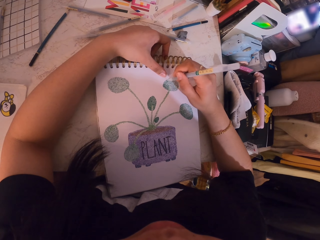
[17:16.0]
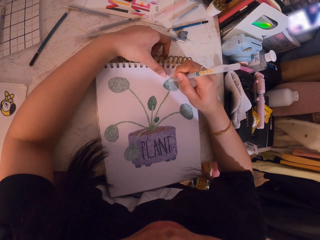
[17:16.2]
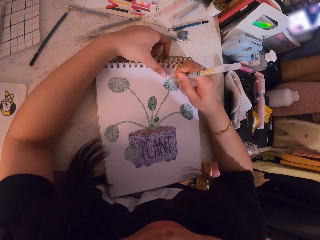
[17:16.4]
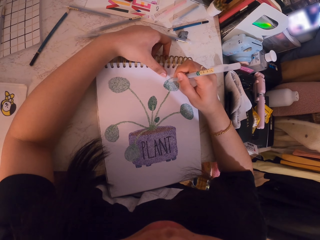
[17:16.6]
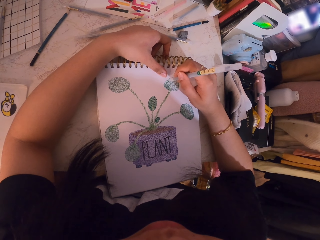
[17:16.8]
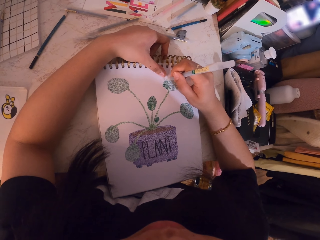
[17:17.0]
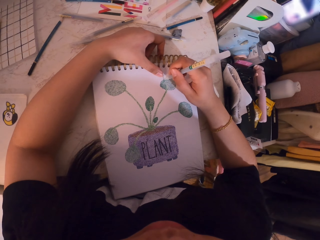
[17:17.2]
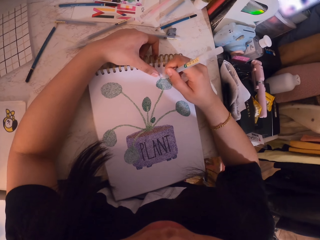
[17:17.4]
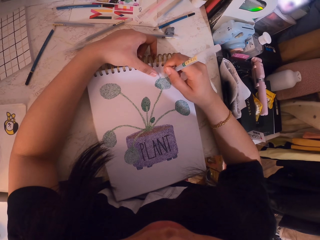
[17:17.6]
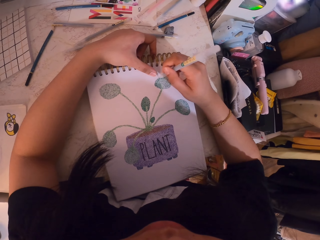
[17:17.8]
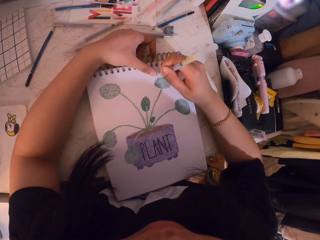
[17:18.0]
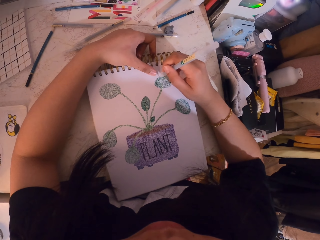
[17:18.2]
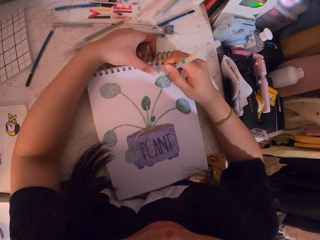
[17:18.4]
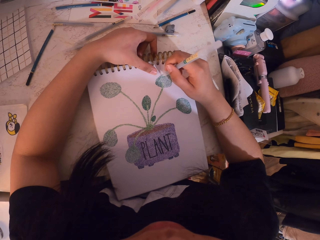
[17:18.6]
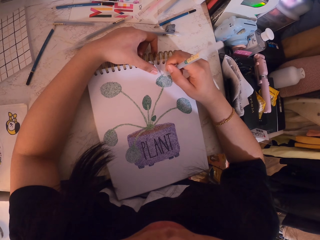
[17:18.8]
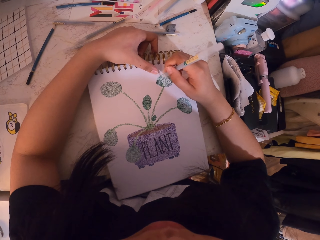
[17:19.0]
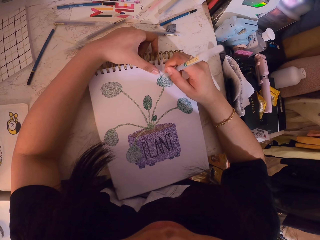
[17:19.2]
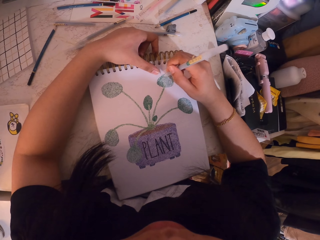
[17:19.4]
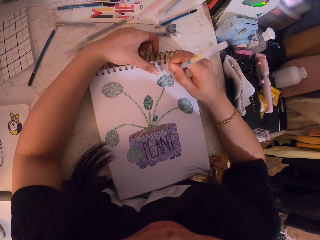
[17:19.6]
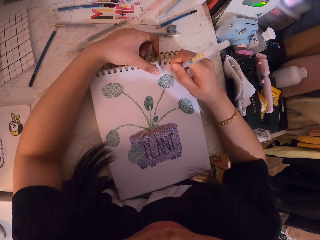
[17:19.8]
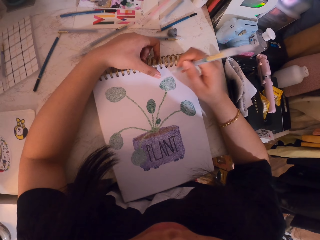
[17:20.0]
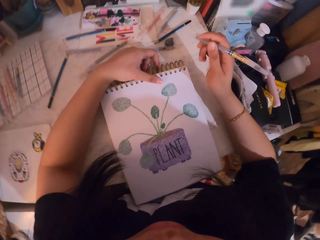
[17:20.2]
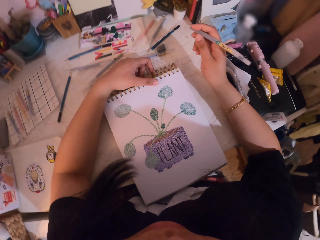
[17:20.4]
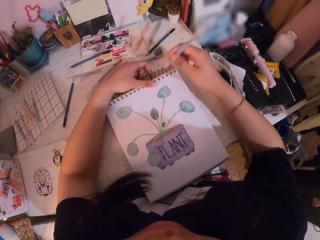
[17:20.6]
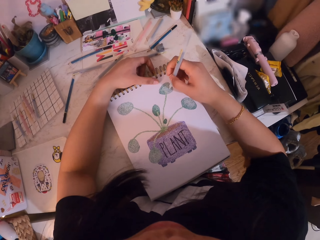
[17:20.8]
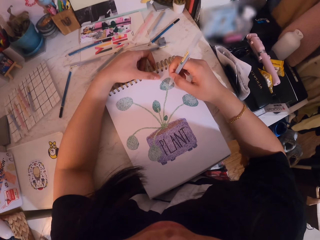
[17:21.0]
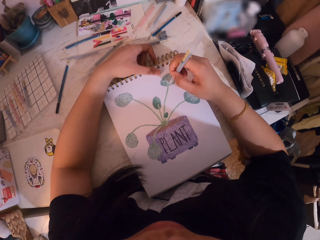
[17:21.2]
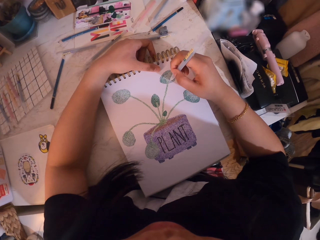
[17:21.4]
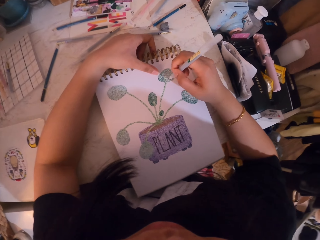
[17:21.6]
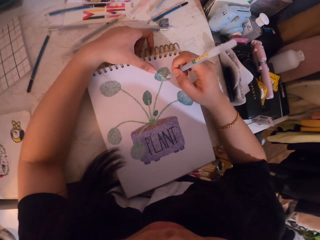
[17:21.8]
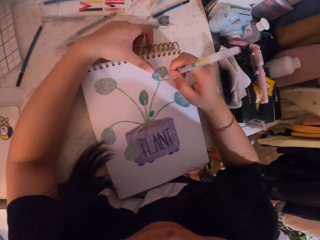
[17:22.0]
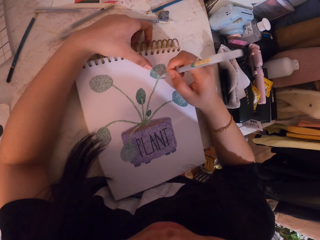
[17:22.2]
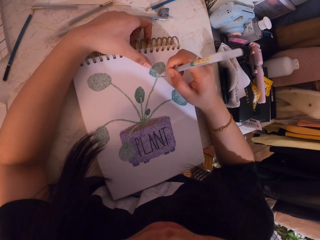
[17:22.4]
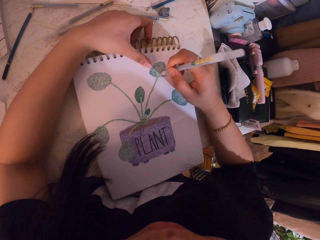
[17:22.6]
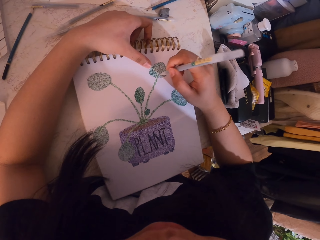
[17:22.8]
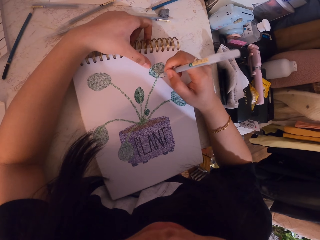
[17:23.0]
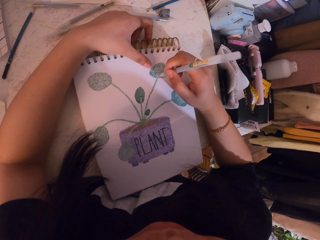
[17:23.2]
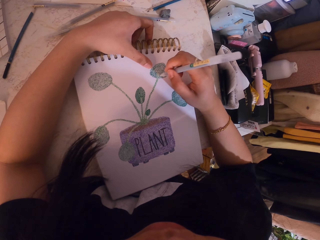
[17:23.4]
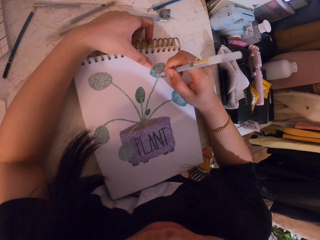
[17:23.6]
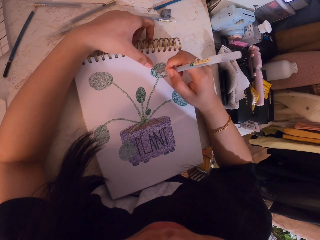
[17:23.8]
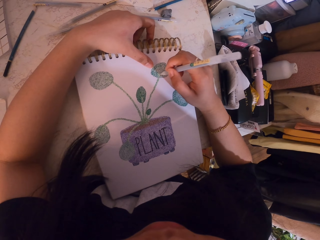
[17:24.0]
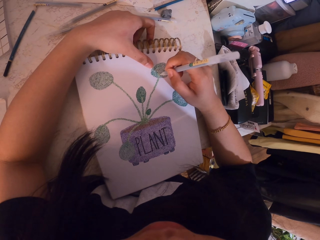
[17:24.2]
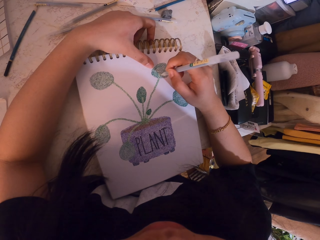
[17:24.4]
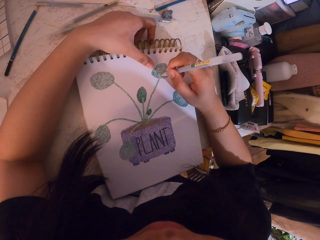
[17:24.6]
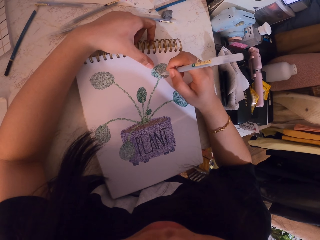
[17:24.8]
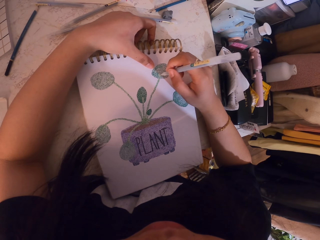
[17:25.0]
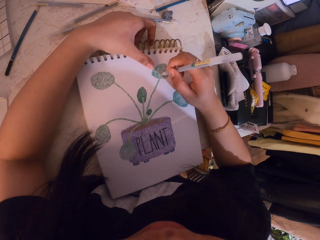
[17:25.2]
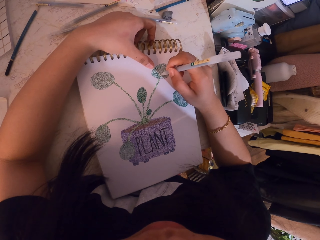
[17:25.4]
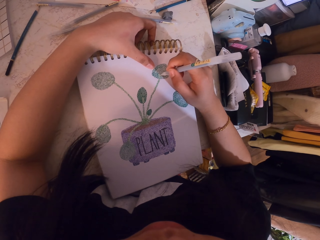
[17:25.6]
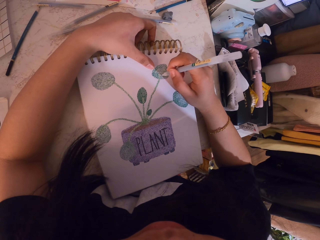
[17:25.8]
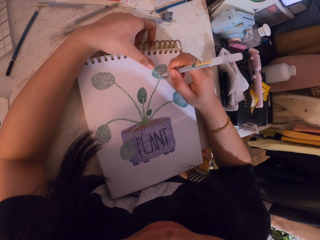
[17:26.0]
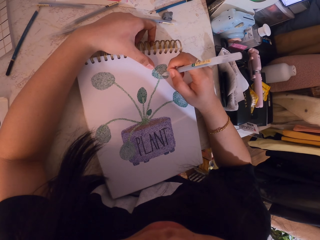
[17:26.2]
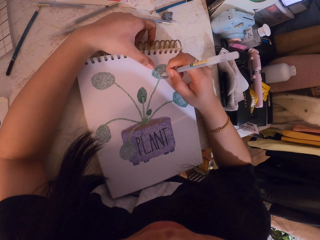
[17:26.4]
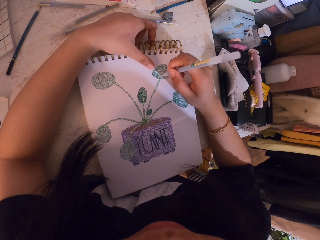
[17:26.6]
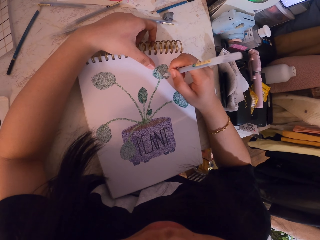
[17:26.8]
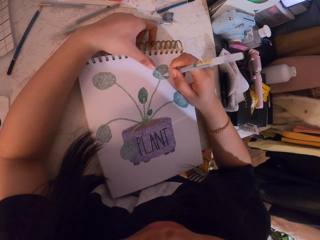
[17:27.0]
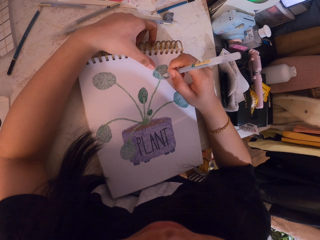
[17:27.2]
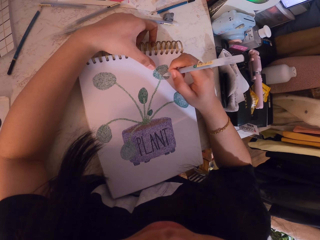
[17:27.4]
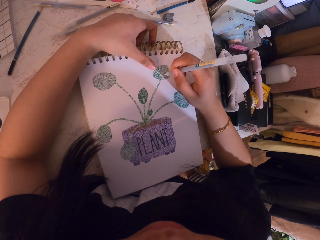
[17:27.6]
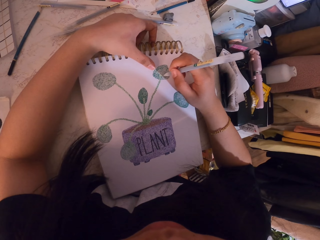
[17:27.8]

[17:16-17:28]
The camera wearer looks at the book. They make dots on the book with a pen.

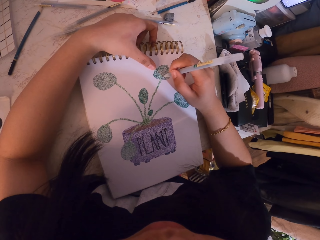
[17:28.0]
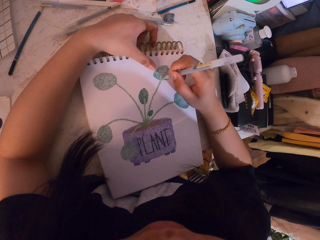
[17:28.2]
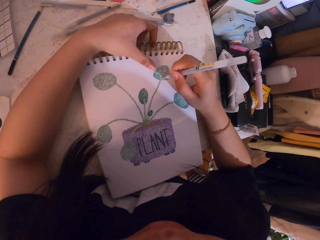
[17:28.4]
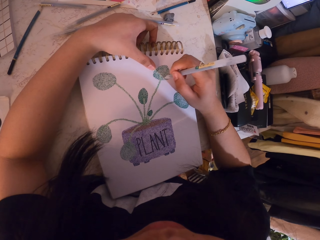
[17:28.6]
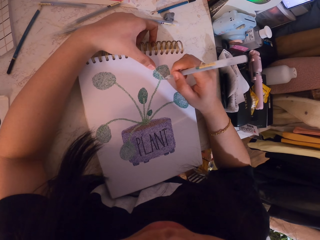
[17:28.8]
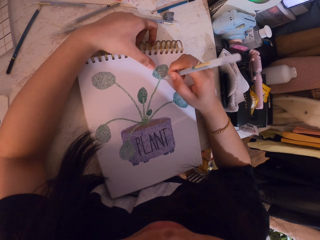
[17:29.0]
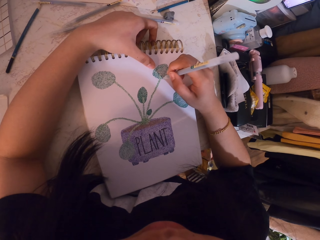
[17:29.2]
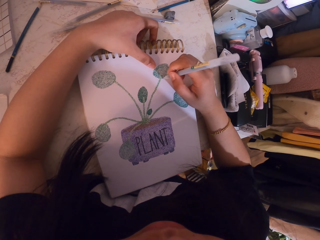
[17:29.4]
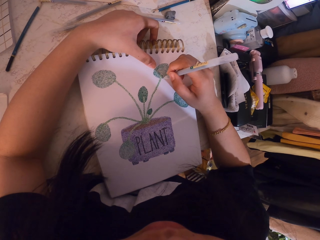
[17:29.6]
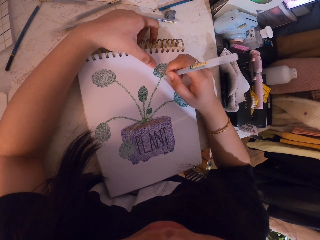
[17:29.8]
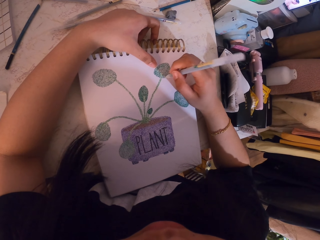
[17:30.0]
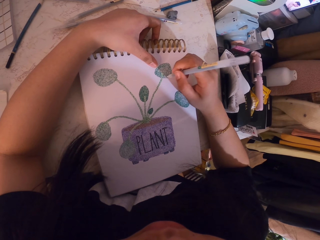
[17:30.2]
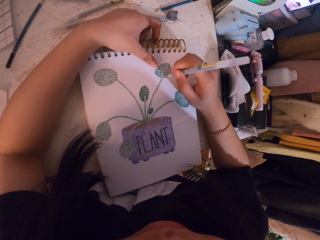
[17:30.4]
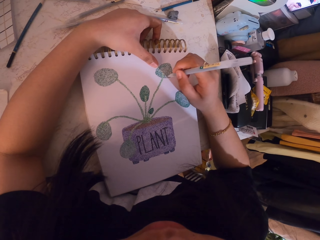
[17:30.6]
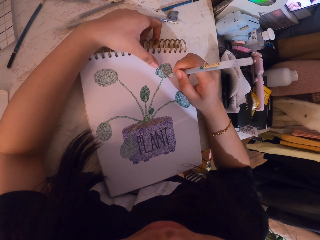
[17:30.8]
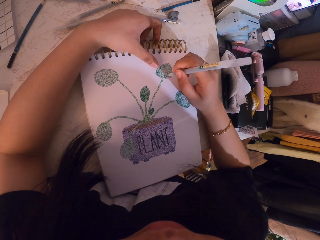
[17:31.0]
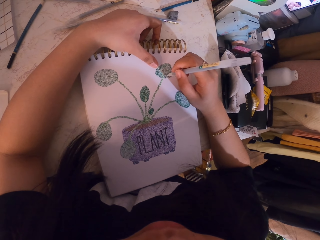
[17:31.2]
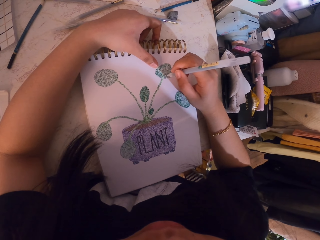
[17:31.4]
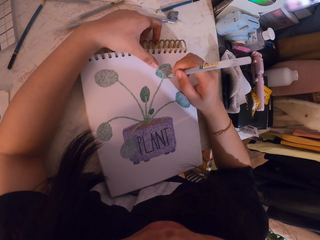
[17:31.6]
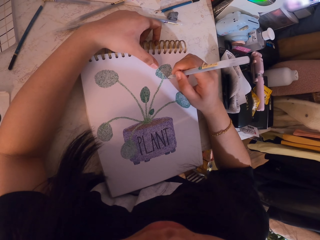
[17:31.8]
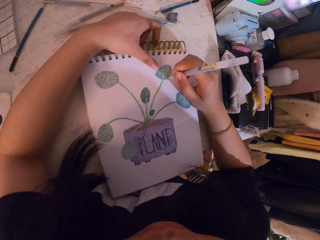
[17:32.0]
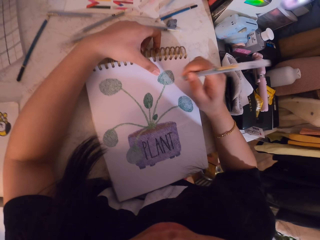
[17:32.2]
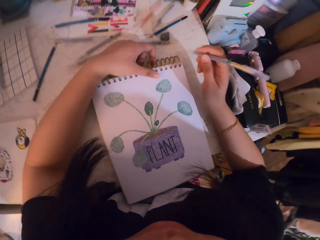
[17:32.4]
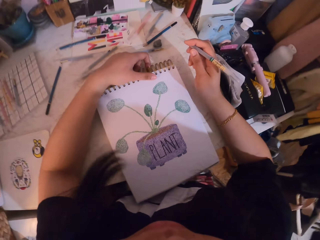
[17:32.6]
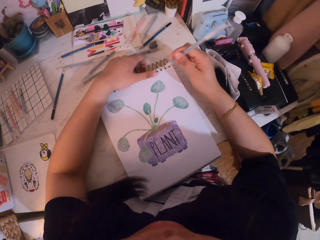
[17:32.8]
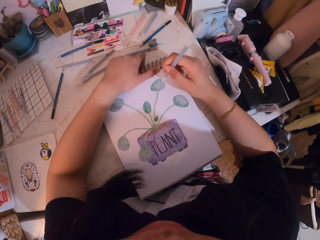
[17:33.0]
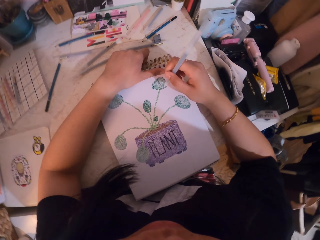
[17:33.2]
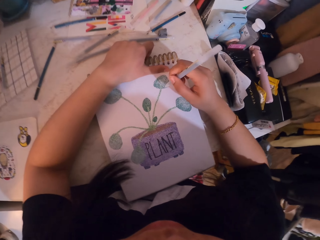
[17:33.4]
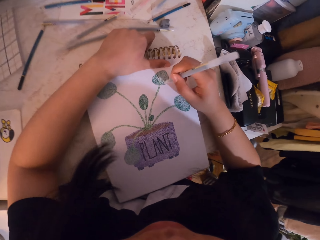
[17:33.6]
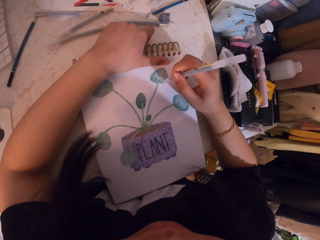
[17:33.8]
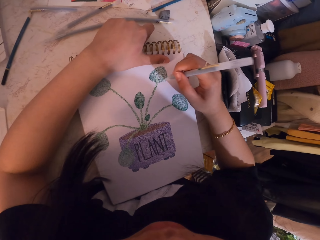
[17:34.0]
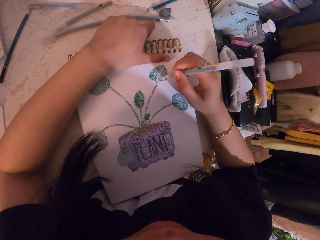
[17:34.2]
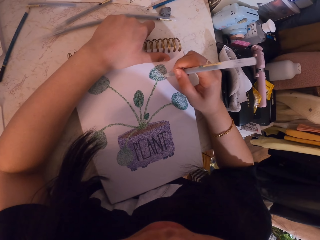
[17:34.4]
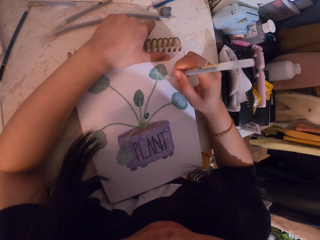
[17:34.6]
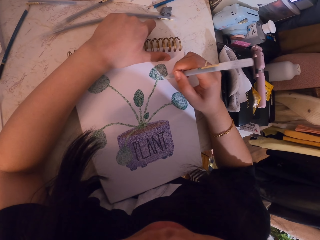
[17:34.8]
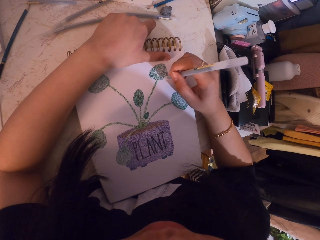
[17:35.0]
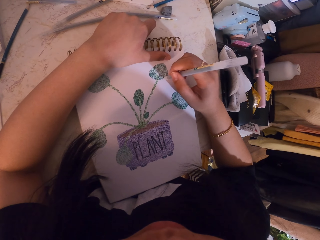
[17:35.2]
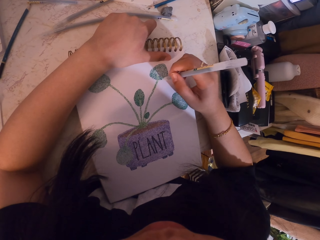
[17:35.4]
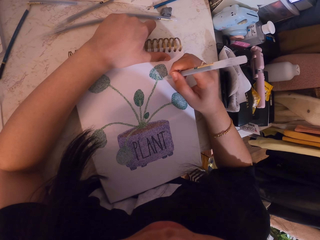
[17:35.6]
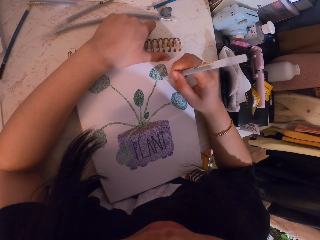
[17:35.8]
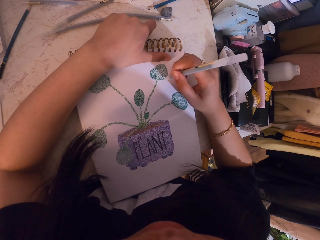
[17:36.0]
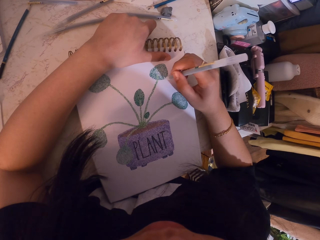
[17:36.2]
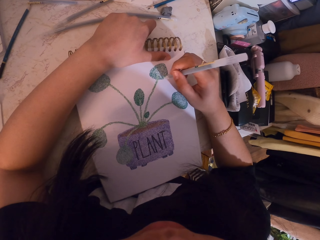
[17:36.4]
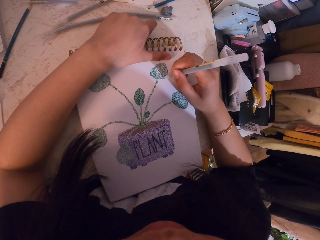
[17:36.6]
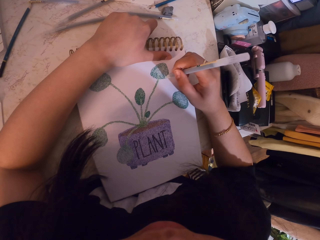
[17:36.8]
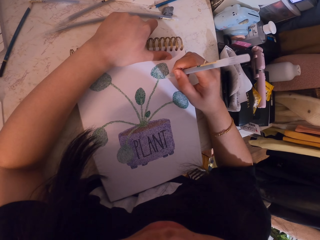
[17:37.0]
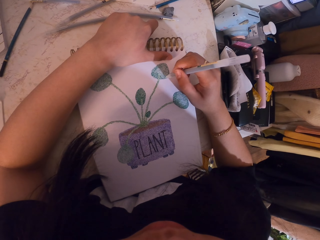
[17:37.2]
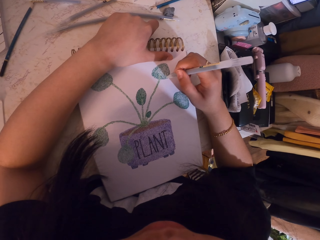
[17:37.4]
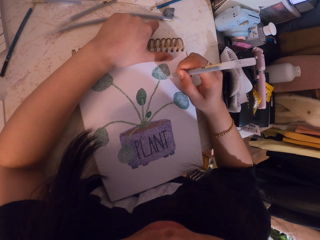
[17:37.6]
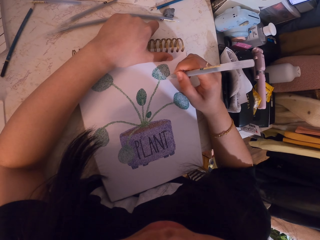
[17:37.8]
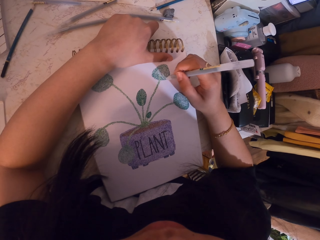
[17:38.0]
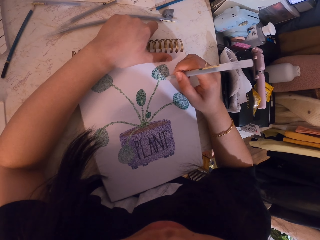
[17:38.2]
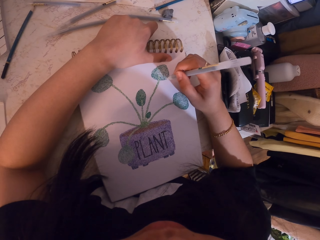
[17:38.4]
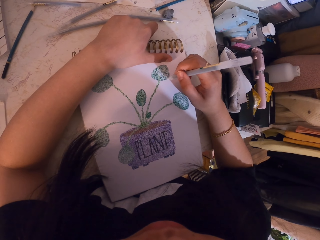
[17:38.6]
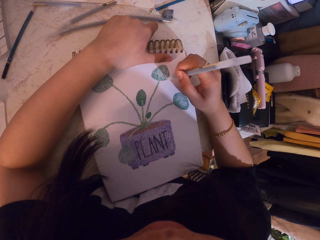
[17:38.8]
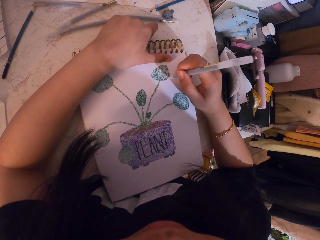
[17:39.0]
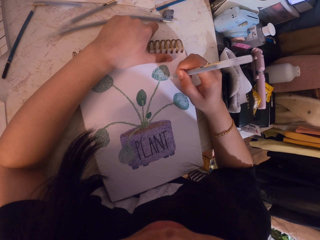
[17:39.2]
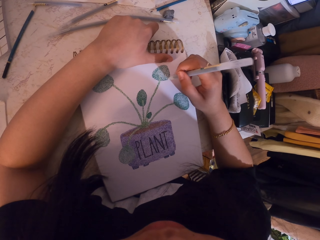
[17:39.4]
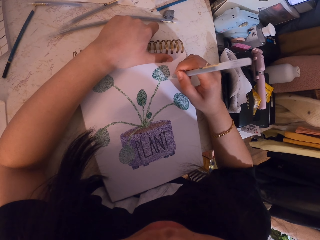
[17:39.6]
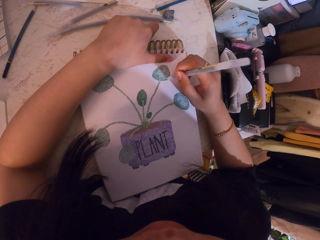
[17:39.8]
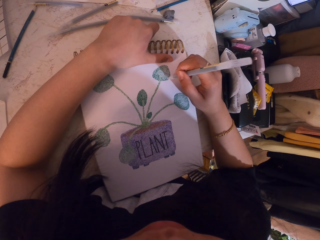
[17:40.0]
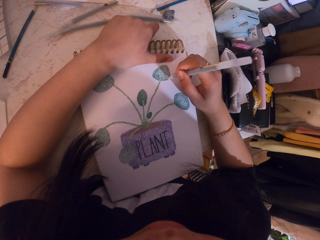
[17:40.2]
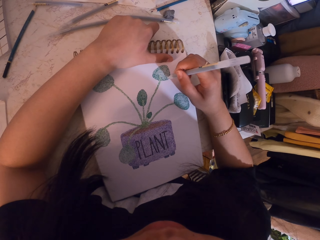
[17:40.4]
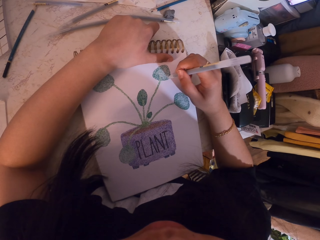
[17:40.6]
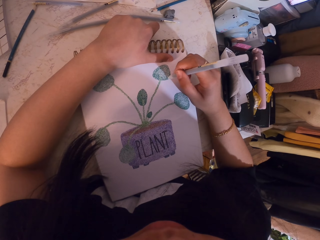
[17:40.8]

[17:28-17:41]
The camera wearer looks at the book. They make dots on the book with a pen.
